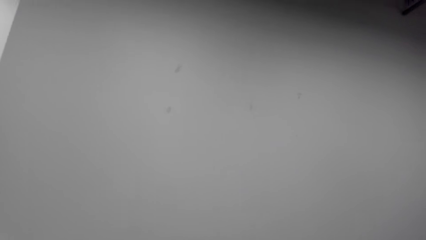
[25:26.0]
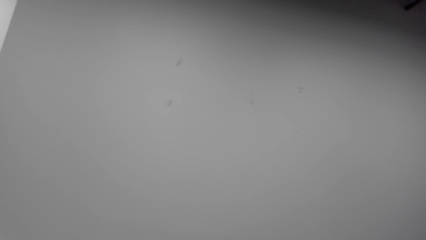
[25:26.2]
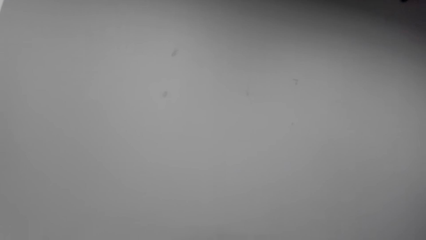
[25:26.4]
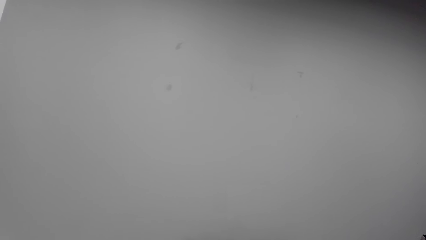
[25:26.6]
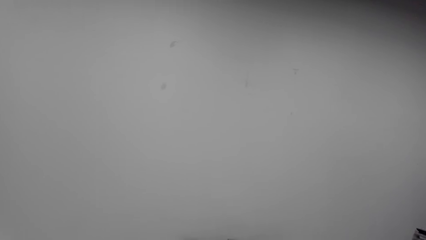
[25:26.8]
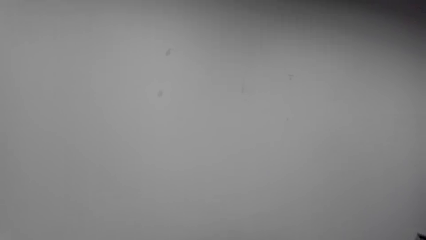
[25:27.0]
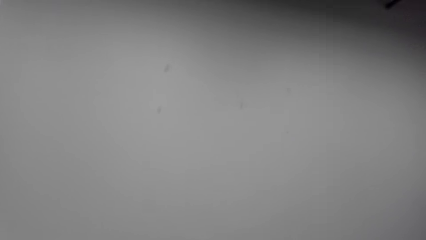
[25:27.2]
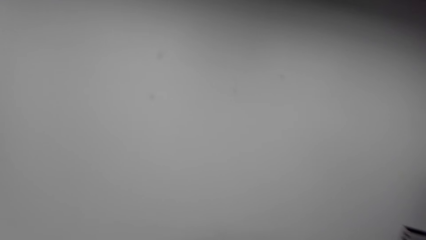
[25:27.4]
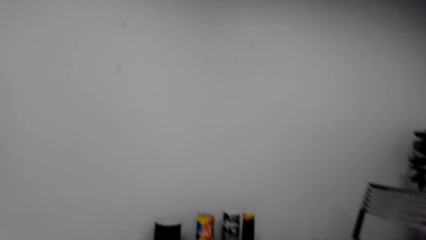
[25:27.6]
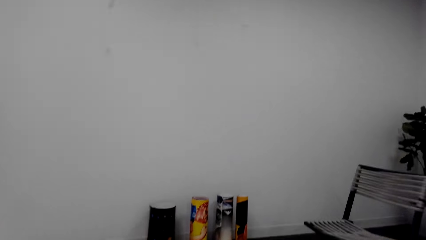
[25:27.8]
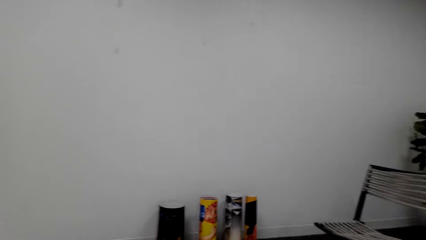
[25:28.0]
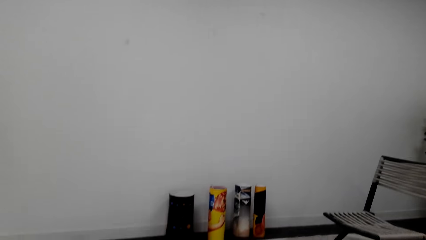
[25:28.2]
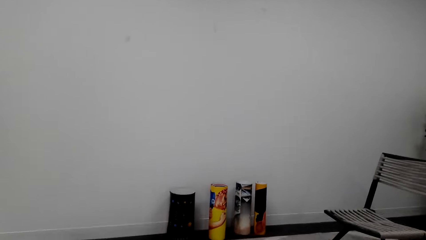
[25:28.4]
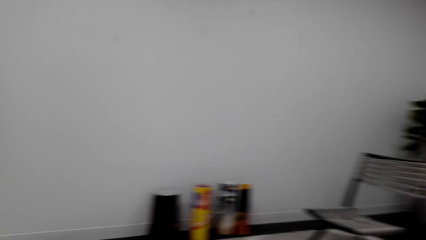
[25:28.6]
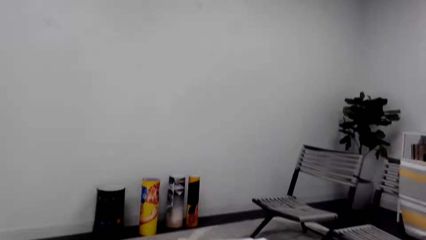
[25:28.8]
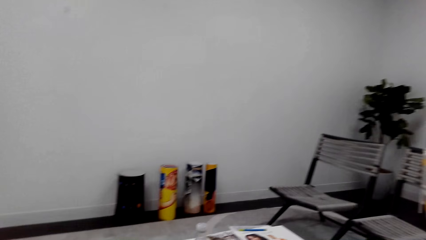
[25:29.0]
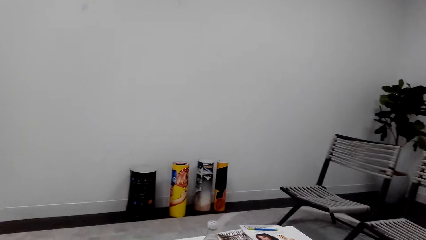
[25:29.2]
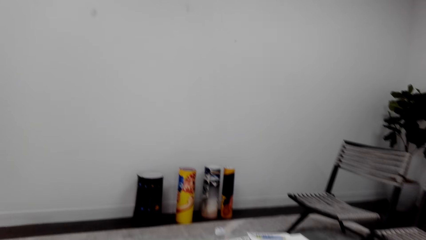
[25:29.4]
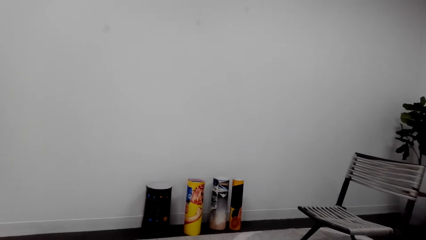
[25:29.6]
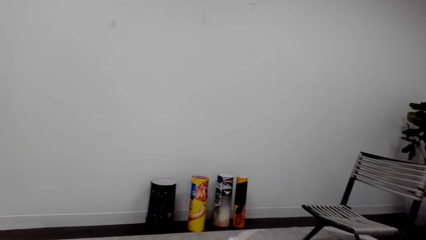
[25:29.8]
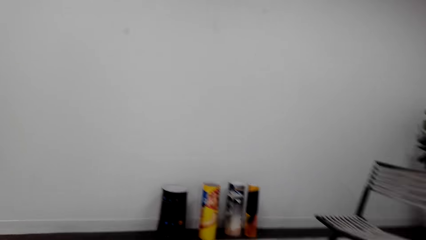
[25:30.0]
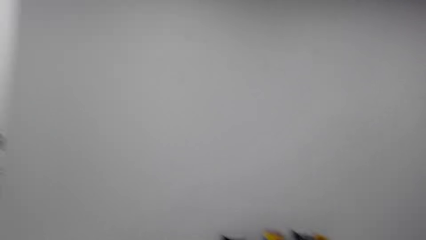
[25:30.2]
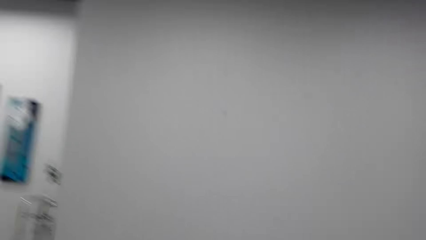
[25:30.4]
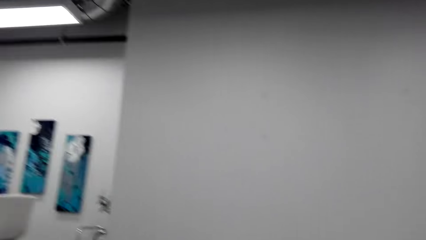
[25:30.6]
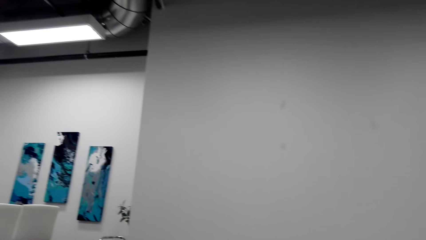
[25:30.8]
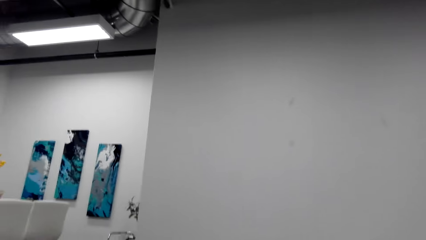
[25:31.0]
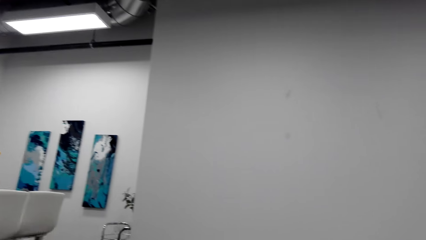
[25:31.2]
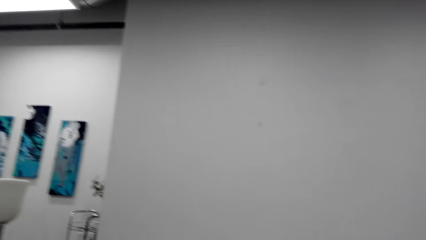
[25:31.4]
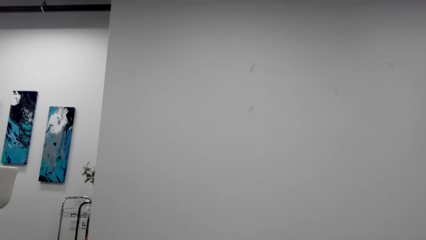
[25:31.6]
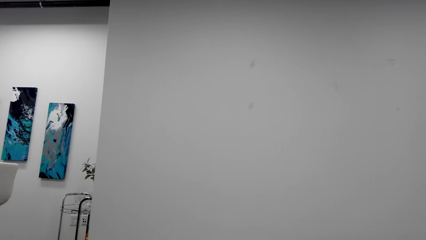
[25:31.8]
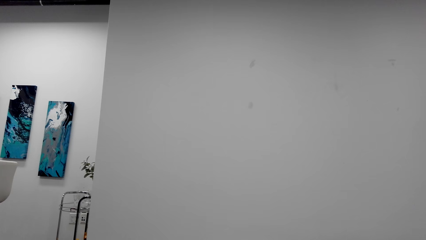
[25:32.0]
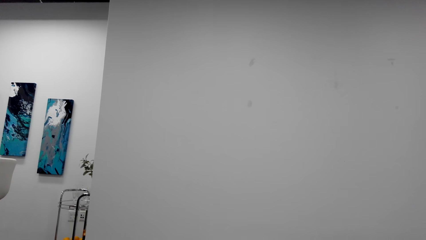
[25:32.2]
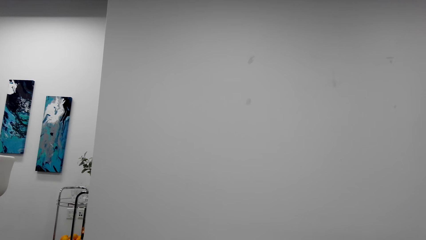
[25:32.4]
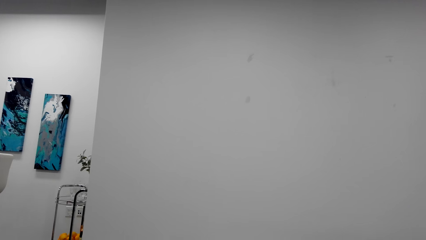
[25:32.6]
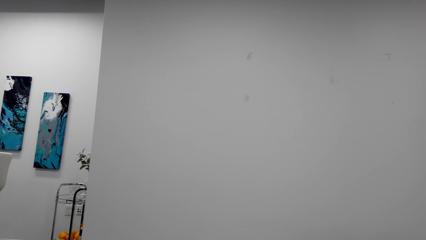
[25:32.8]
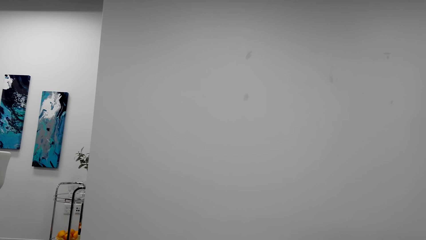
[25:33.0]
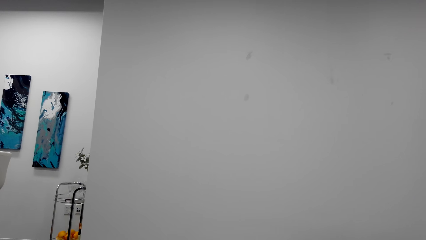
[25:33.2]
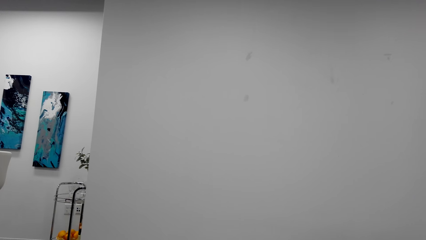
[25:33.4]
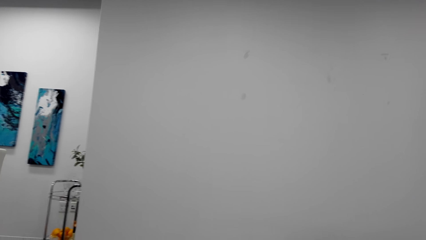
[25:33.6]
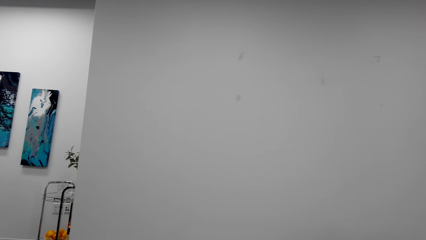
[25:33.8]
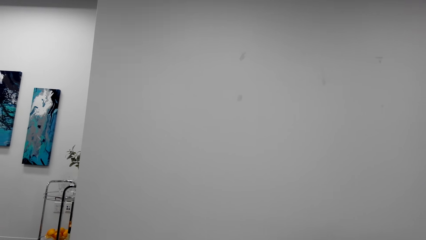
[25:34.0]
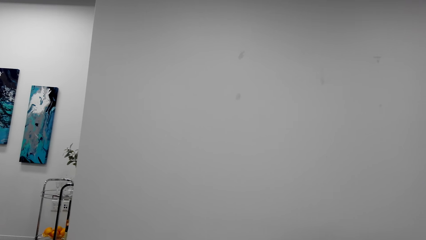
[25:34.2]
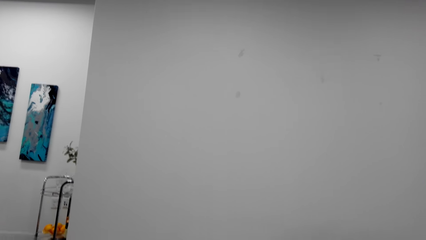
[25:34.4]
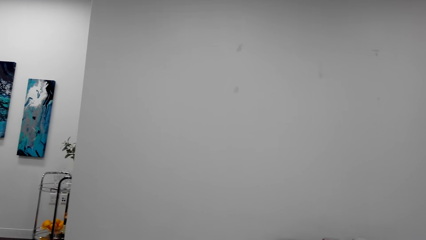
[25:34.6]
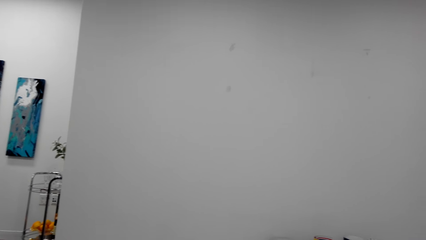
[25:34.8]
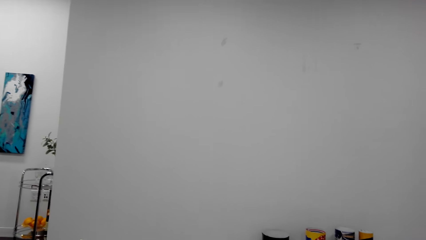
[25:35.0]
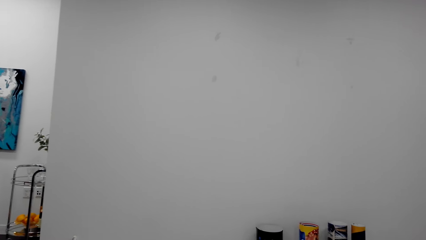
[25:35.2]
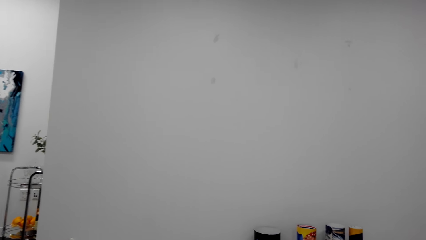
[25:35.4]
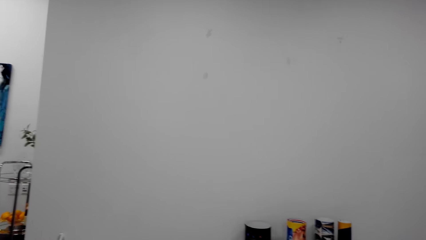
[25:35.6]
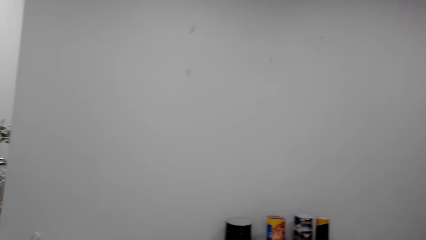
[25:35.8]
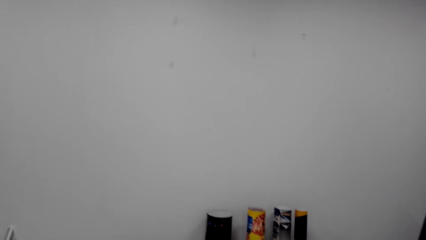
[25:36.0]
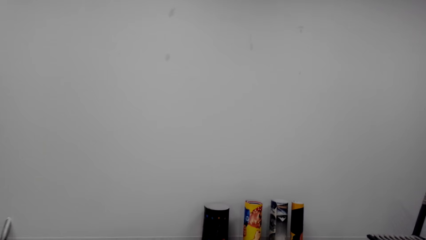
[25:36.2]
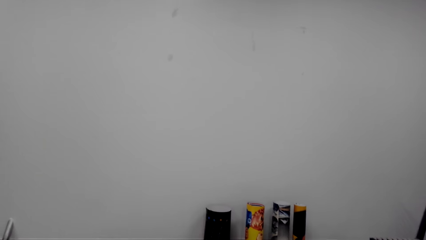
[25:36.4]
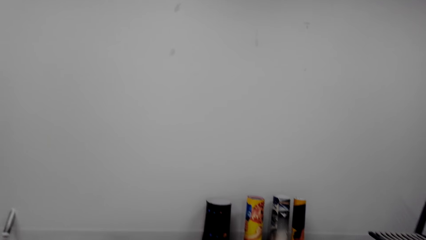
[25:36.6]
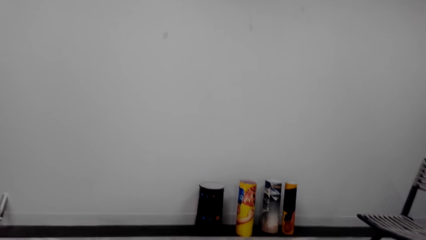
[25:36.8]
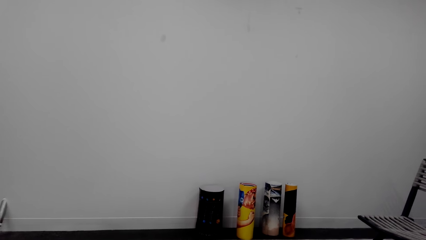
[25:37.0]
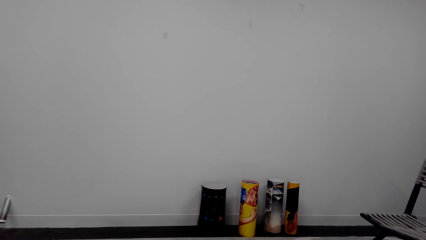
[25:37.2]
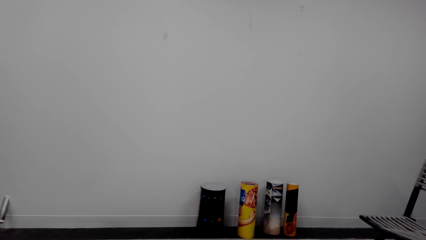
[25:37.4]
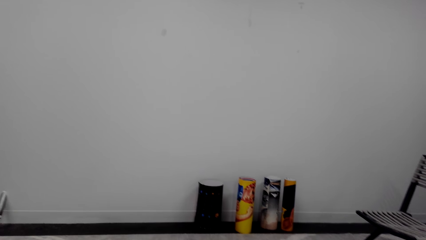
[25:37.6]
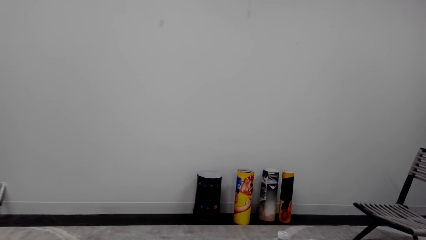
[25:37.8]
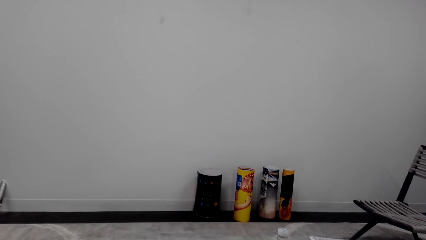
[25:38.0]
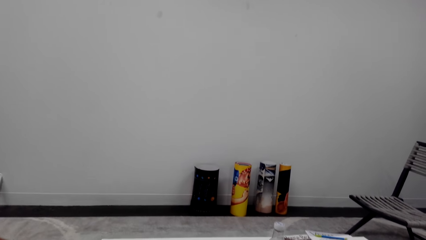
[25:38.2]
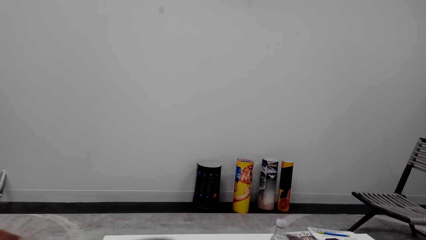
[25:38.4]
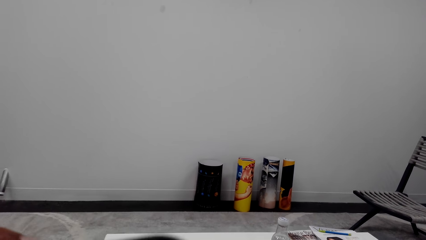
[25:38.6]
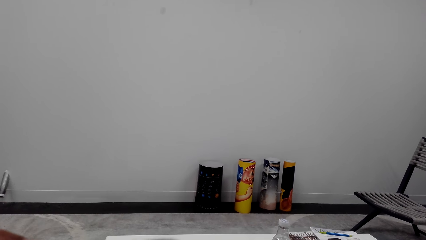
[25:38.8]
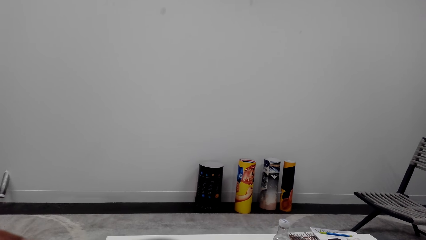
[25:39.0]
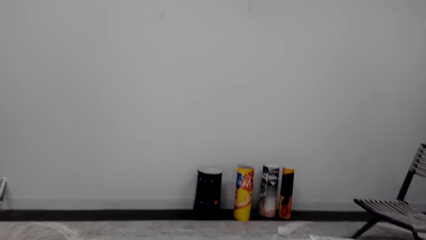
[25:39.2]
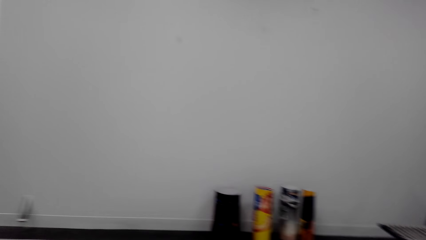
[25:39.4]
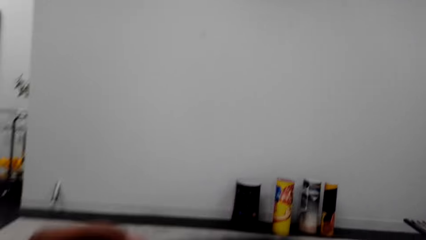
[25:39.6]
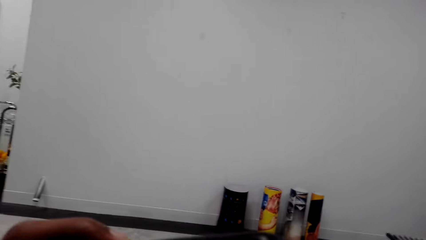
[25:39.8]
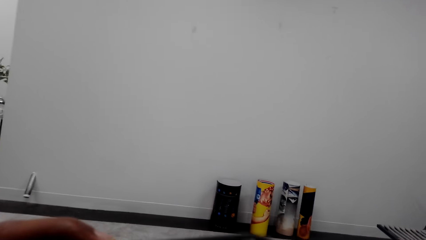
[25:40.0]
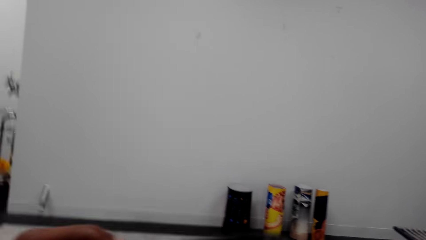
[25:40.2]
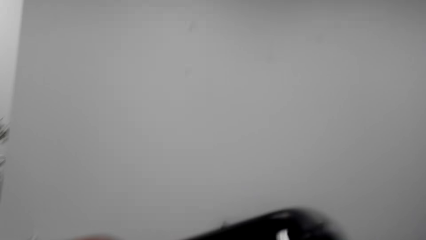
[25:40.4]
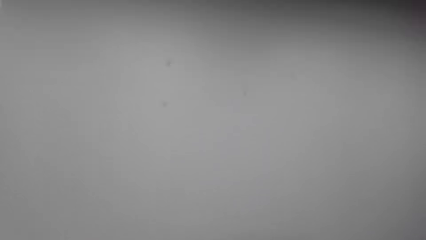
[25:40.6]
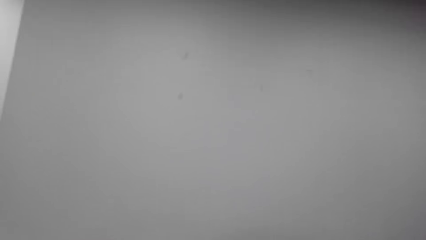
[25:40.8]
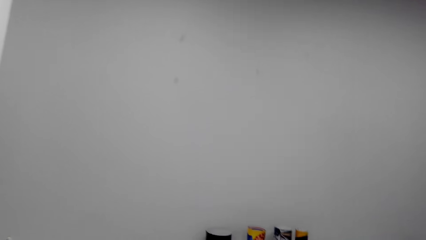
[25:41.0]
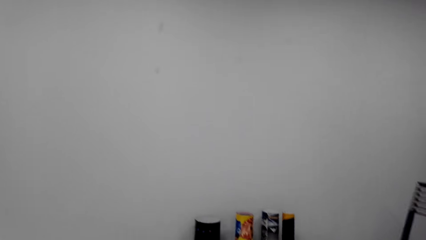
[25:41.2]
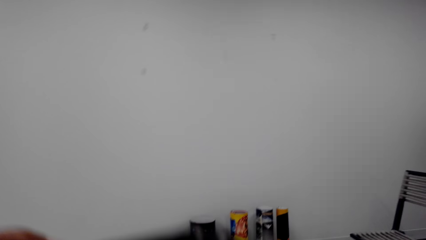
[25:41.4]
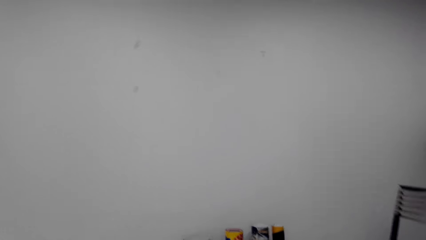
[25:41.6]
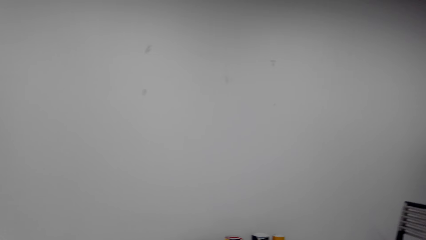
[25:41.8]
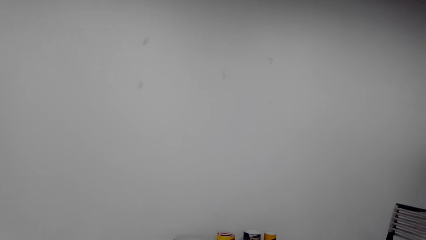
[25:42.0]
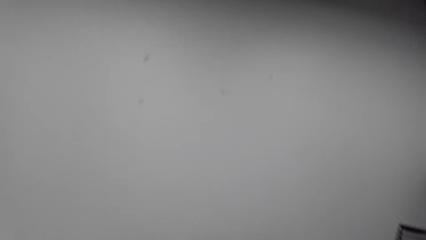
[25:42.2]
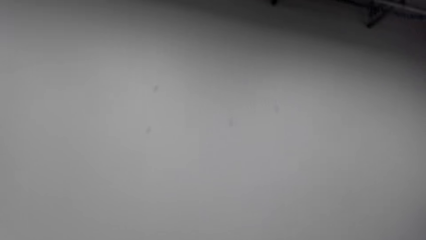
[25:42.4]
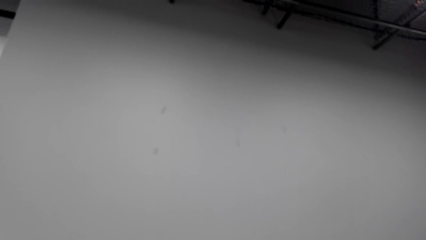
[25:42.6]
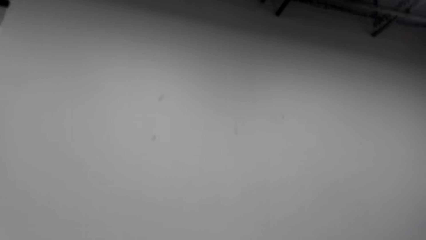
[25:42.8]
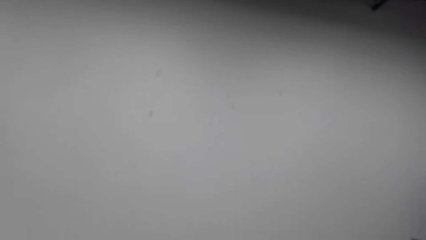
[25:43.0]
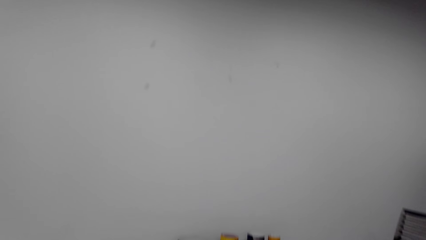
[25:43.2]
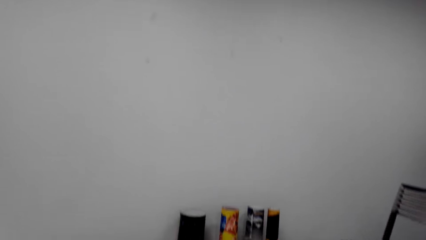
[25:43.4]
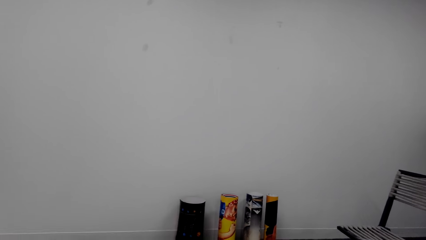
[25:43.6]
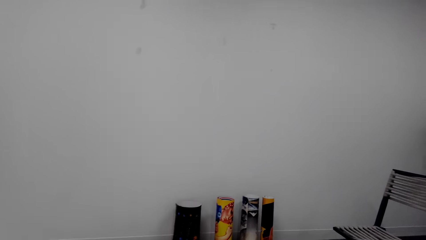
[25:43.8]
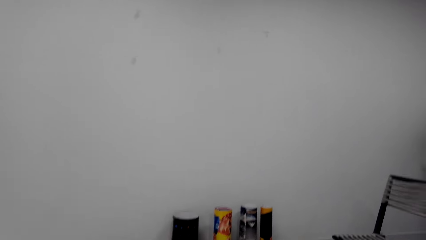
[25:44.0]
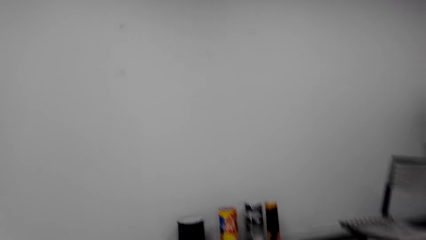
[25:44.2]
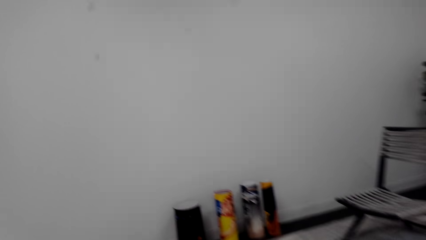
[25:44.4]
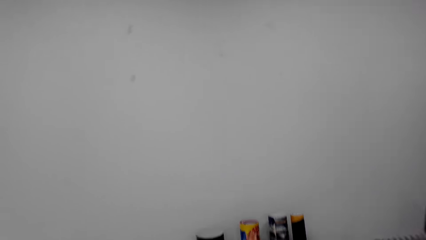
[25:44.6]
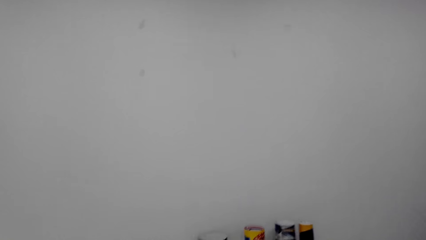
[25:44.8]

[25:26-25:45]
The camera wearer lifts the left hand. They look around. They lift a phone. They look around.
